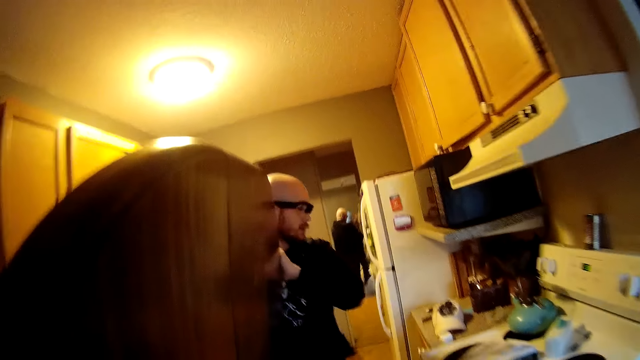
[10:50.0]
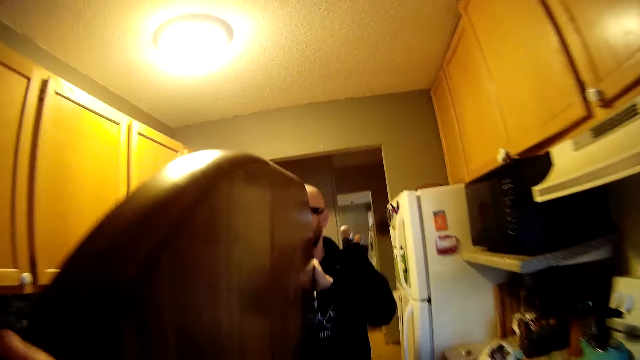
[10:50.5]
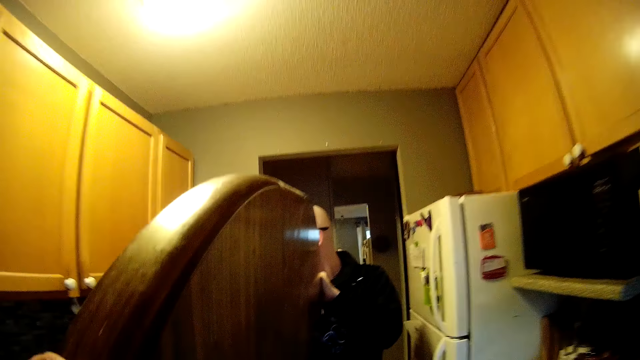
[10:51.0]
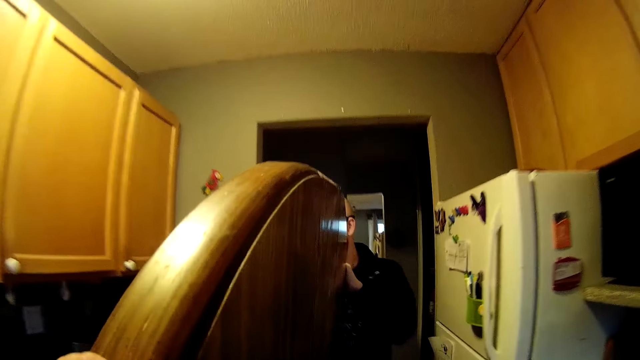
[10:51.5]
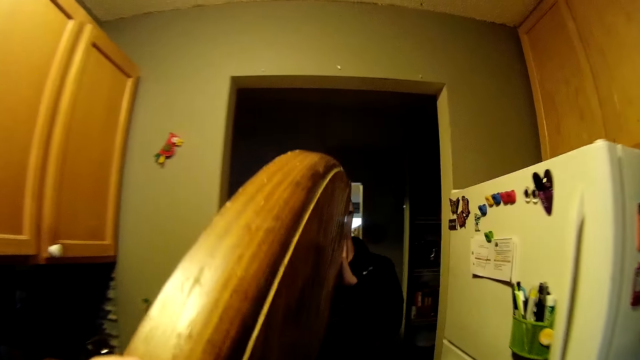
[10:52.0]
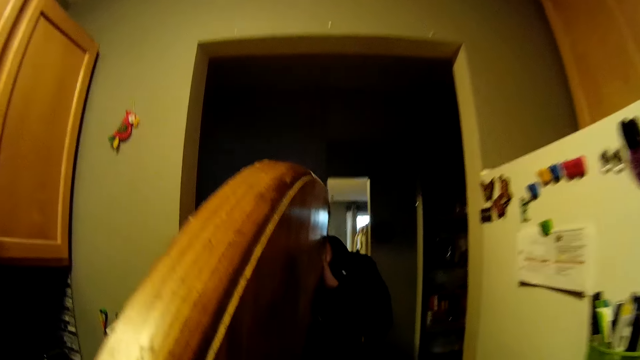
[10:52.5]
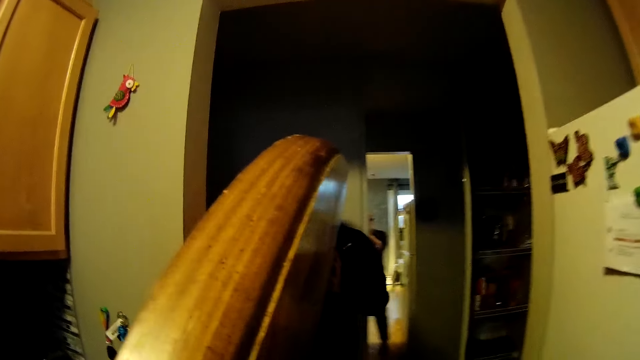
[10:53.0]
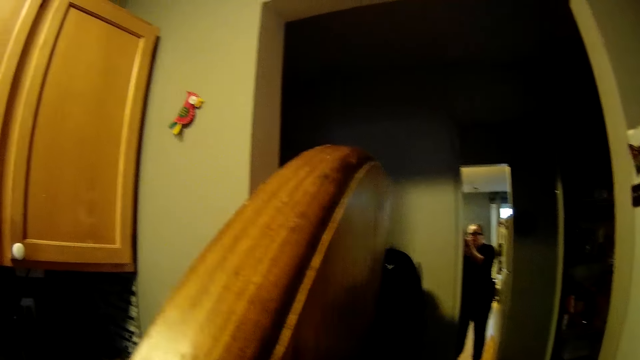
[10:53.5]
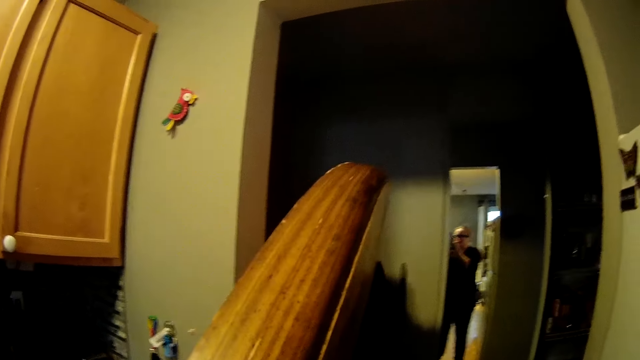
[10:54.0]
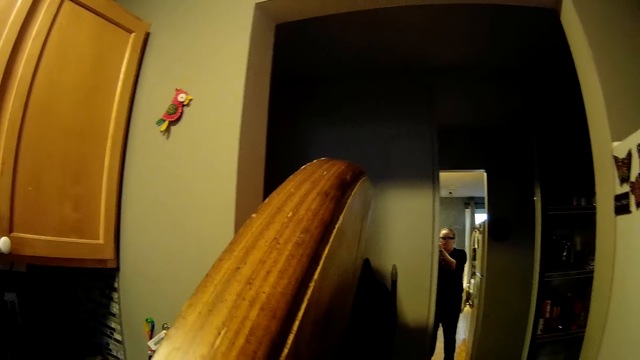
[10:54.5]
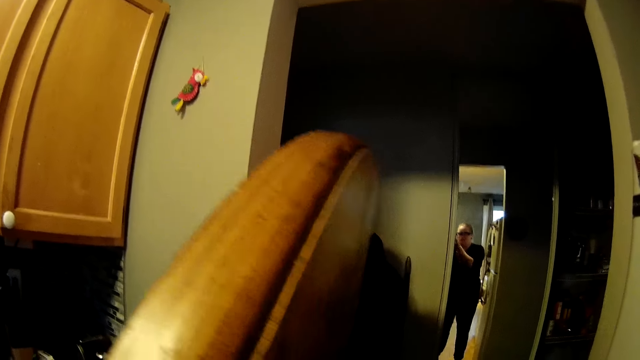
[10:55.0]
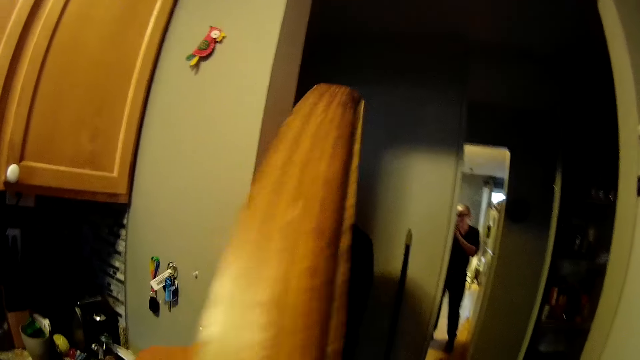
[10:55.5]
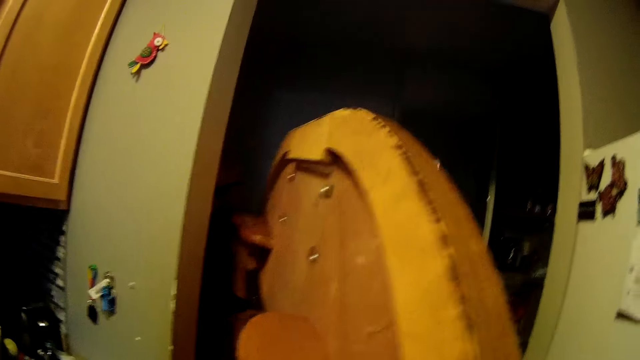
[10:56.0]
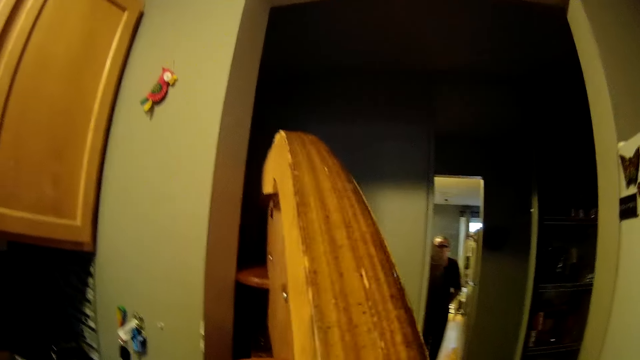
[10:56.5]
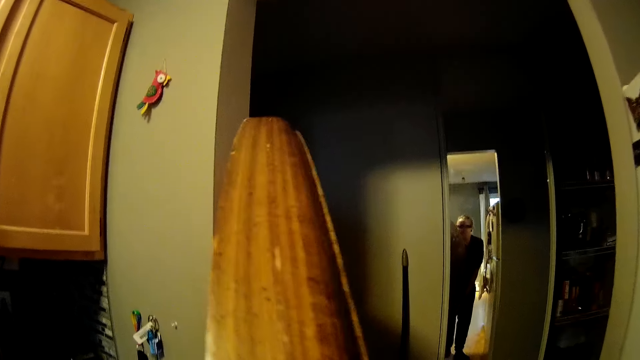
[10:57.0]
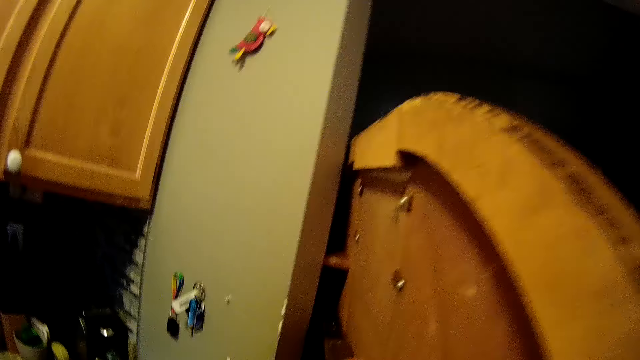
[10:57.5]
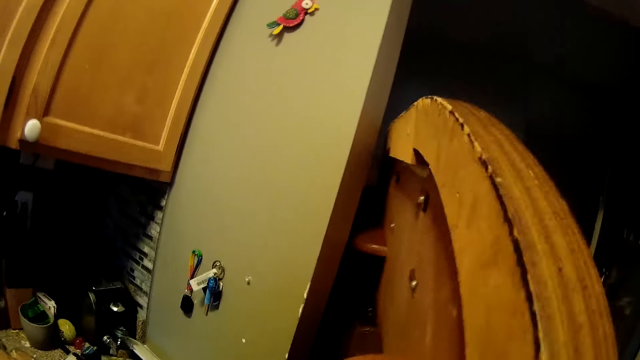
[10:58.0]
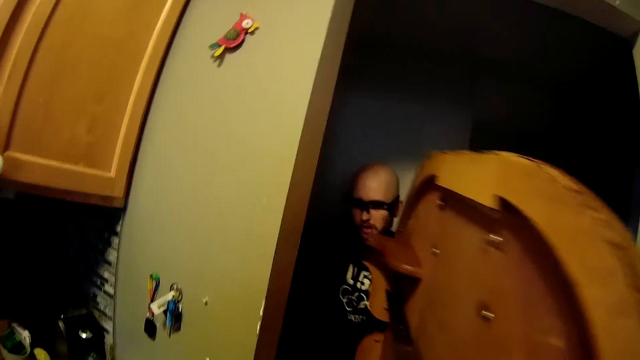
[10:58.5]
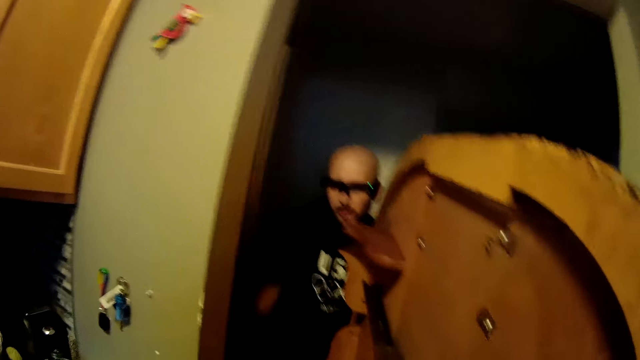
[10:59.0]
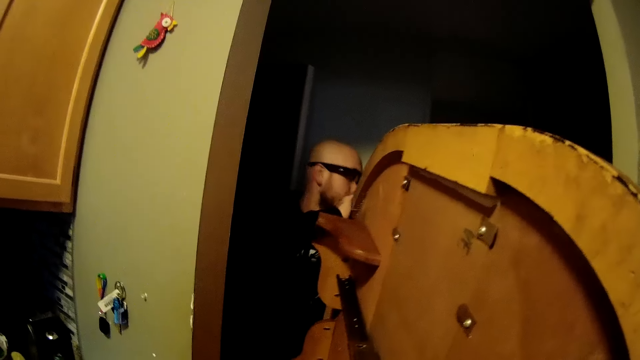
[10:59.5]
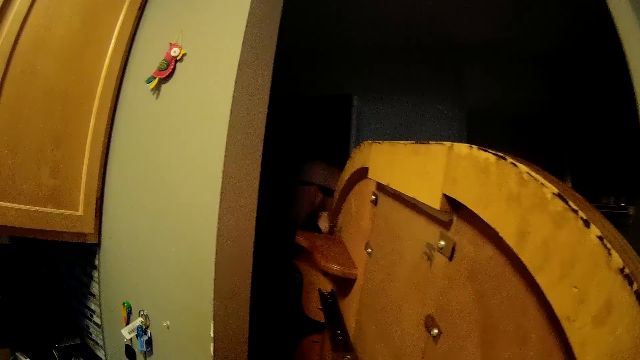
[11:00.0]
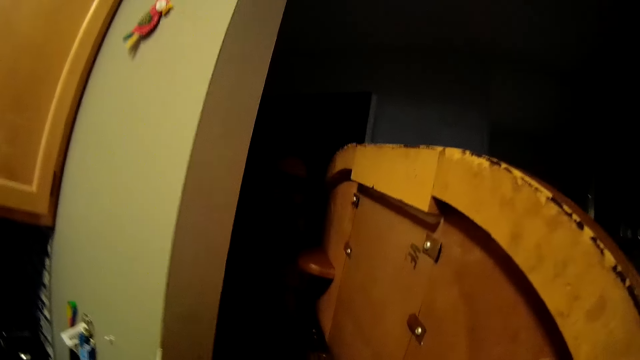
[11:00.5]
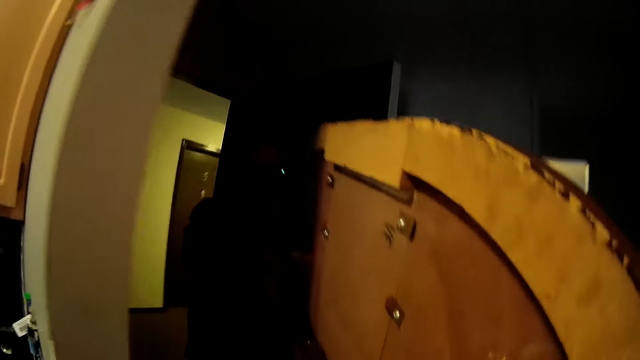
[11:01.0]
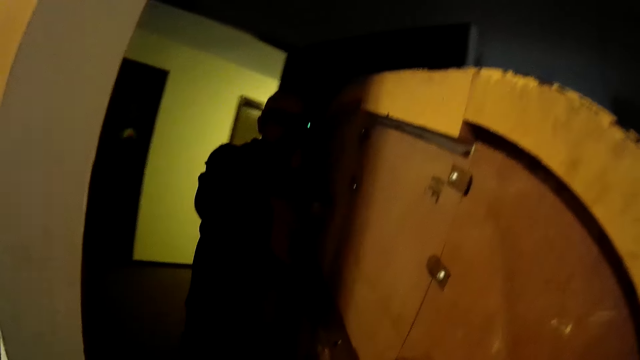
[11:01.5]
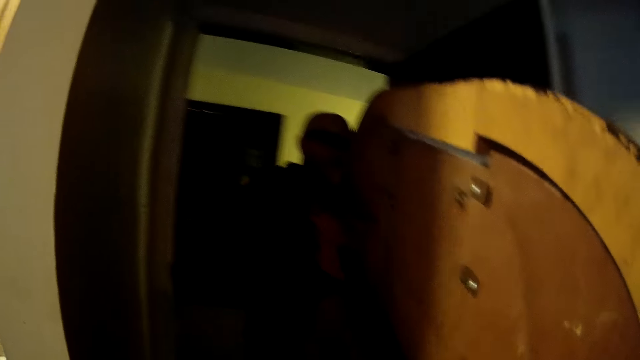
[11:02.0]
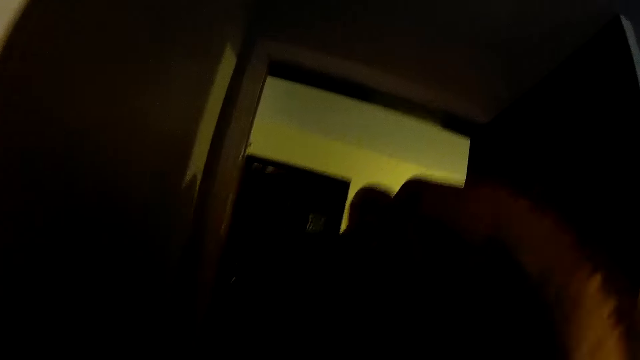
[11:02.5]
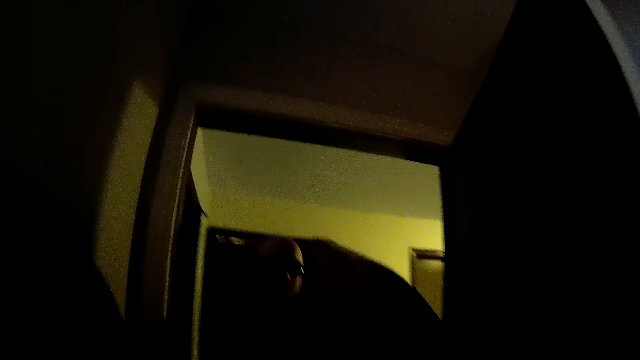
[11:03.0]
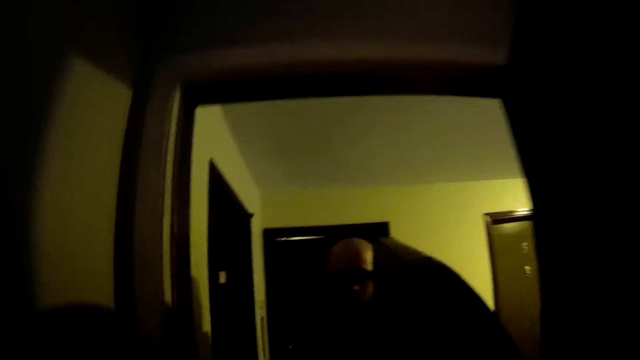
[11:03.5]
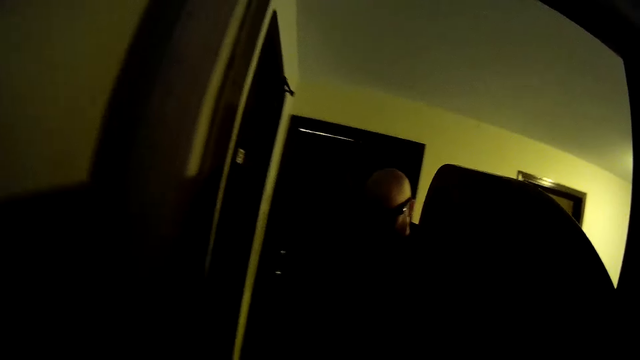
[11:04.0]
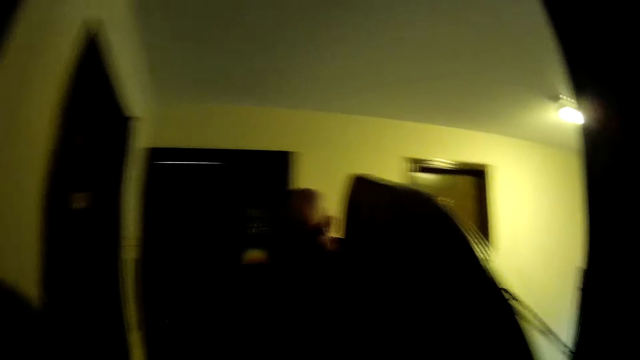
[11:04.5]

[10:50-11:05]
The camera wearer carries a wooden structure towards the parking lot. The man opens the door with his right hand. He grabs the table with both hands. The camera wearer moves with the table along with the man. They move out of the door with the man.

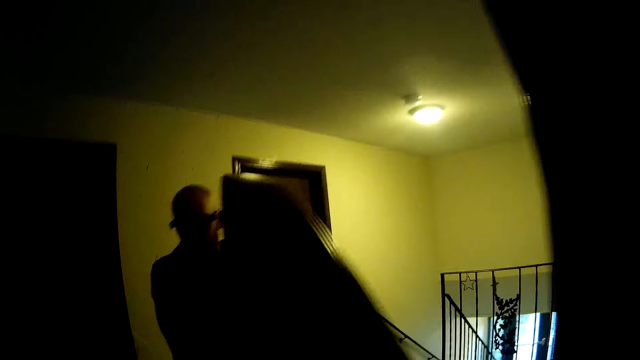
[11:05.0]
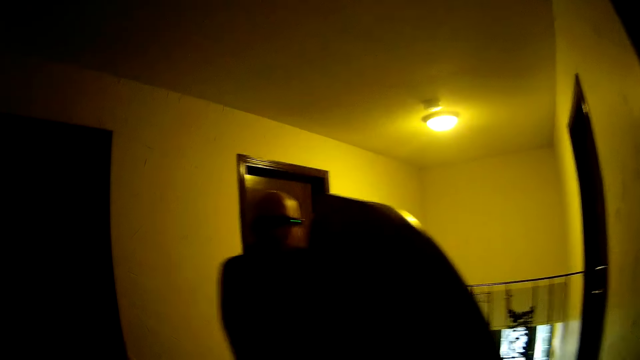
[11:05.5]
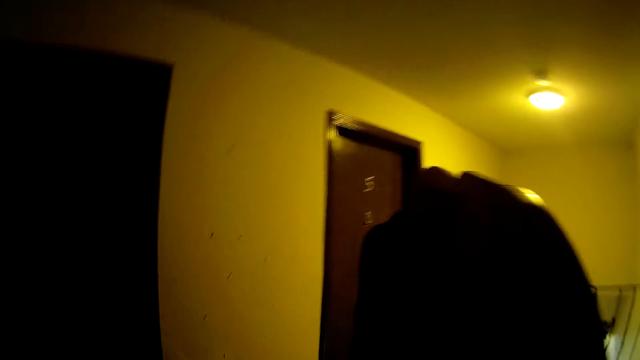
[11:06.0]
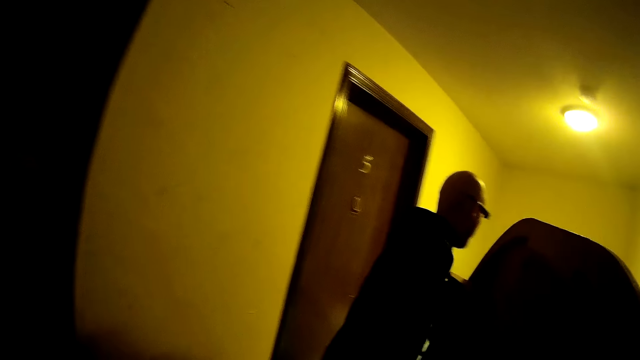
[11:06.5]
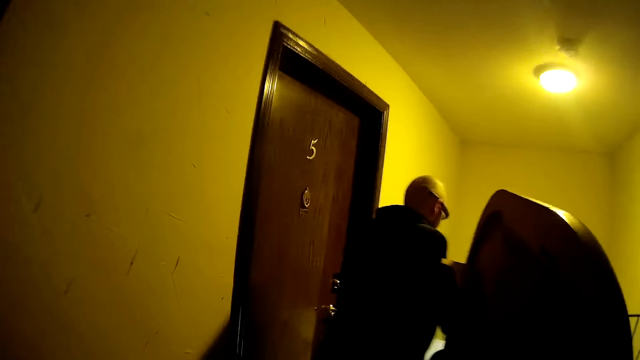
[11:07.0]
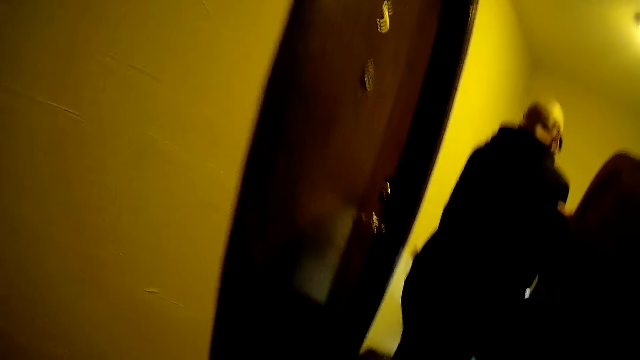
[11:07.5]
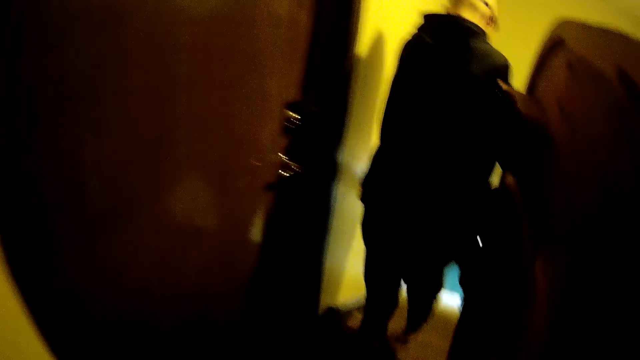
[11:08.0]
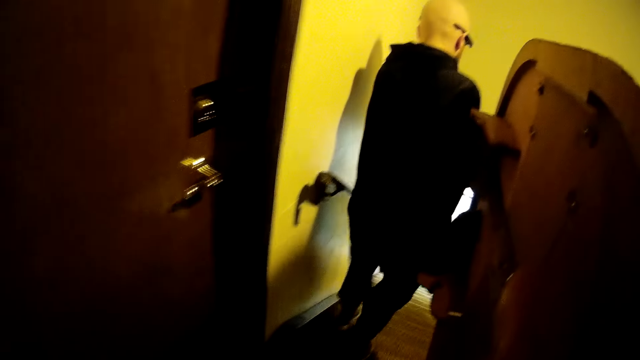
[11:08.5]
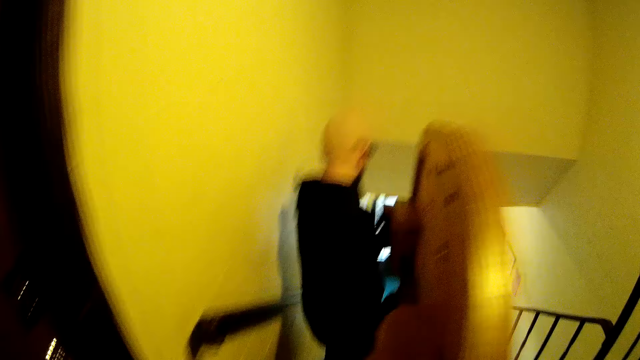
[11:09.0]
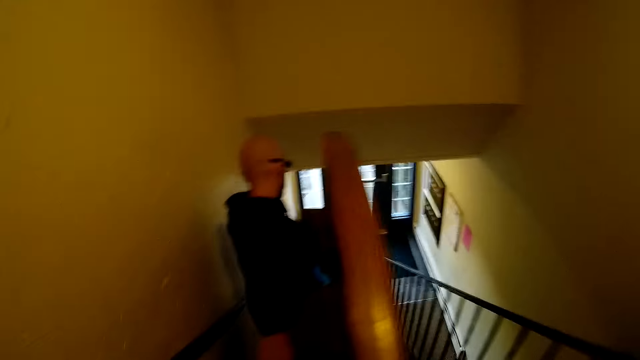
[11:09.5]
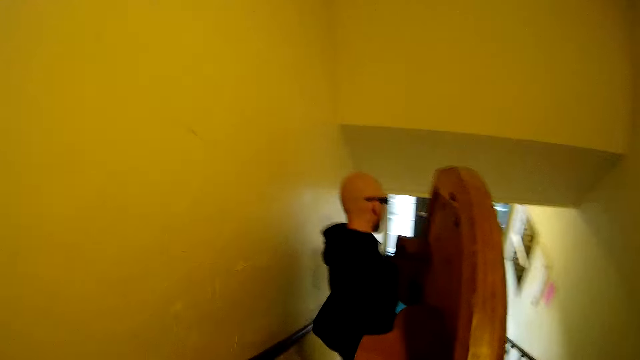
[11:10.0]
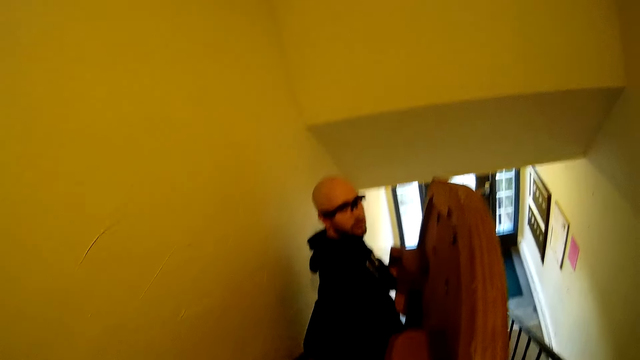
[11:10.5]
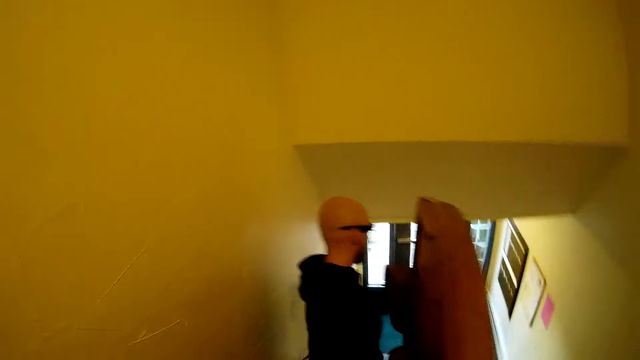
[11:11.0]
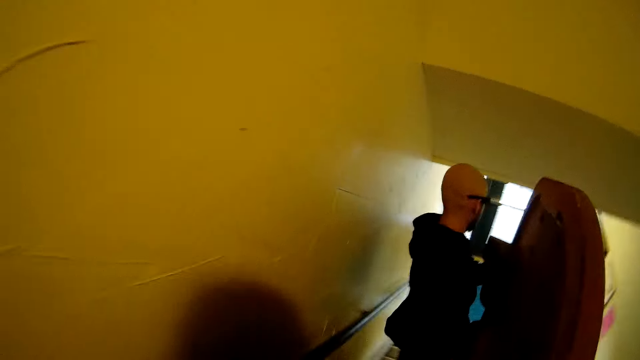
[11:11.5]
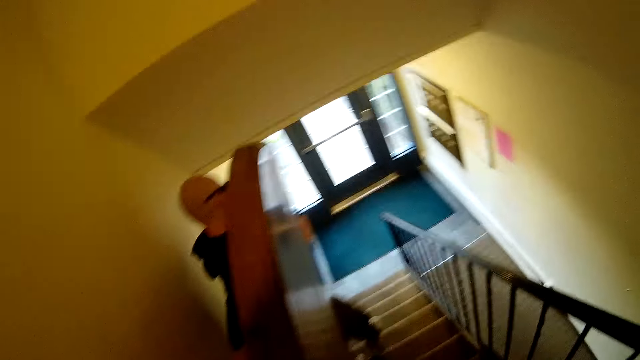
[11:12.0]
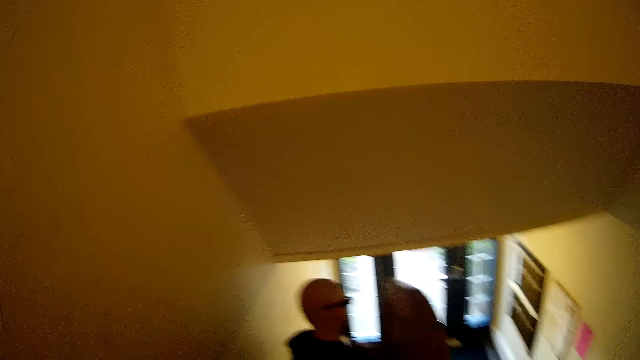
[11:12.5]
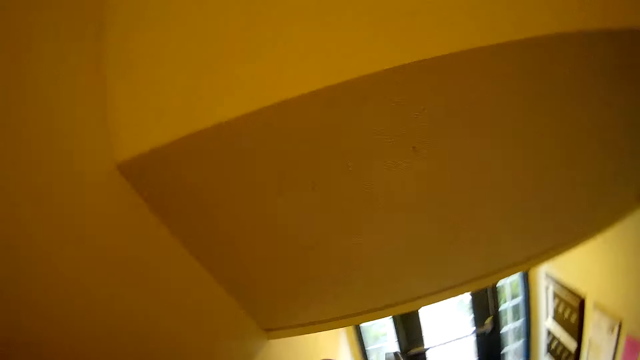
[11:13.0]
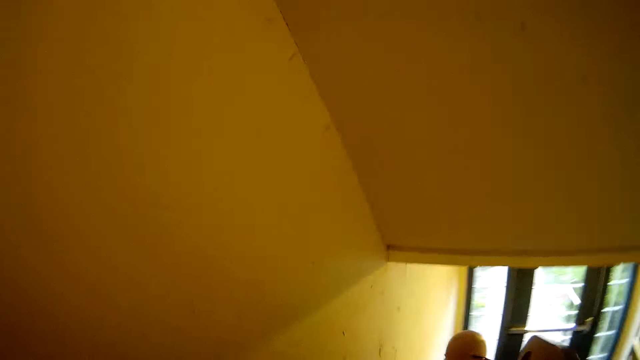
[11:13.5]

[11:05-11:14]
The man walks down the stairs with a table in both hands. The camera wearer walks down the stairs with the table in both hands.
